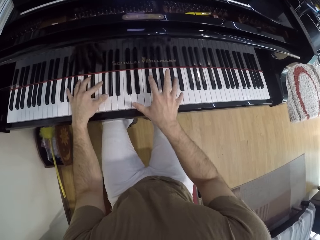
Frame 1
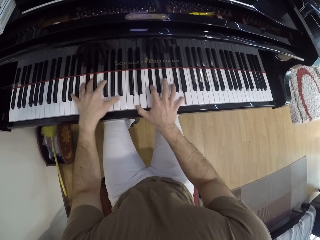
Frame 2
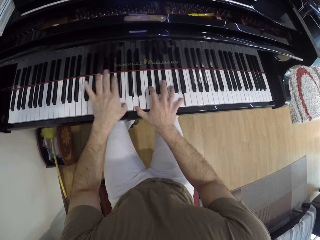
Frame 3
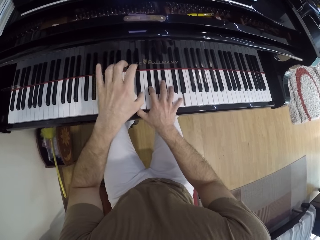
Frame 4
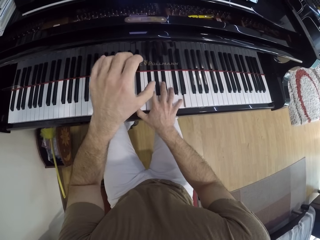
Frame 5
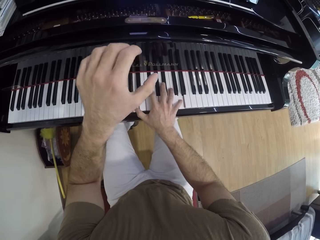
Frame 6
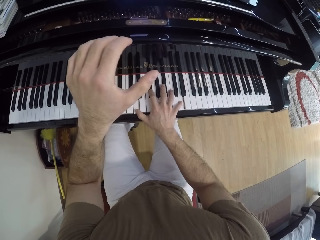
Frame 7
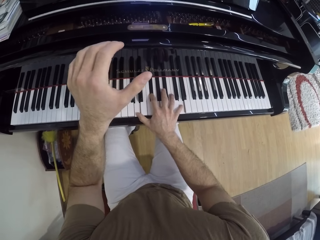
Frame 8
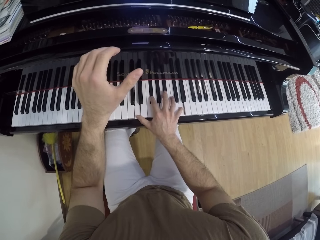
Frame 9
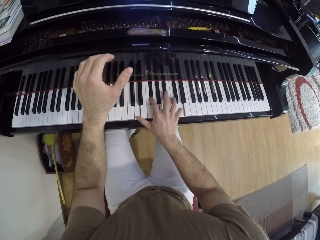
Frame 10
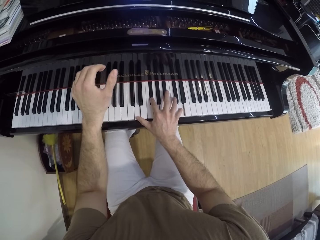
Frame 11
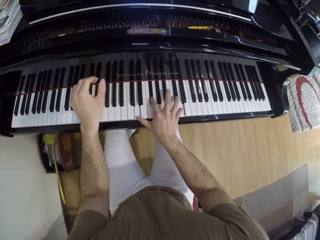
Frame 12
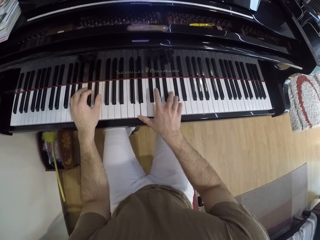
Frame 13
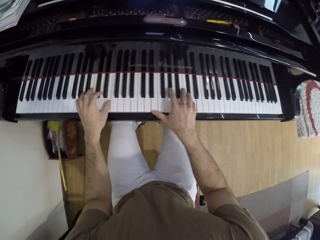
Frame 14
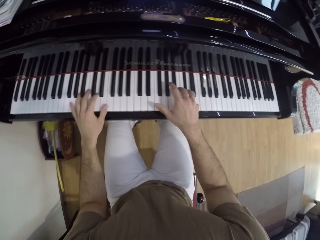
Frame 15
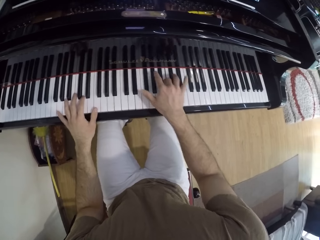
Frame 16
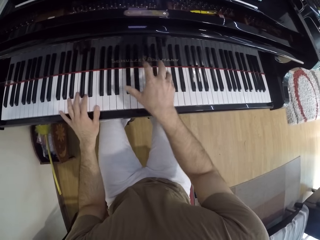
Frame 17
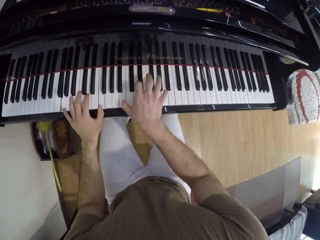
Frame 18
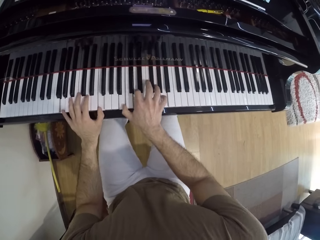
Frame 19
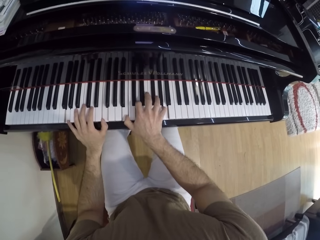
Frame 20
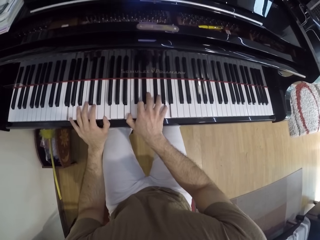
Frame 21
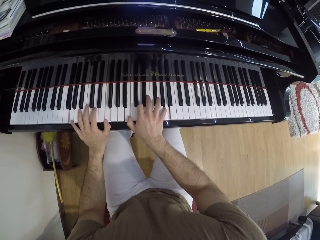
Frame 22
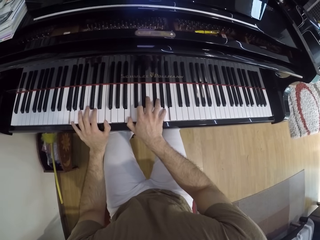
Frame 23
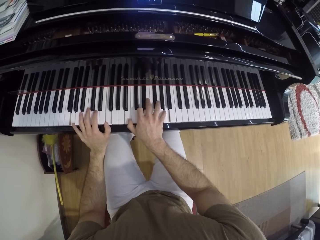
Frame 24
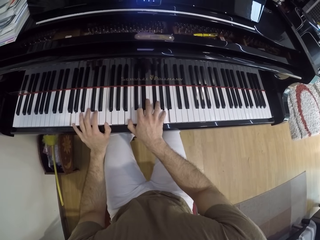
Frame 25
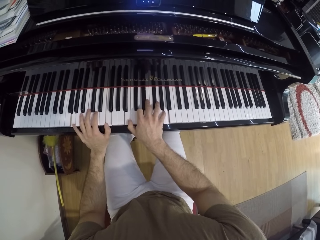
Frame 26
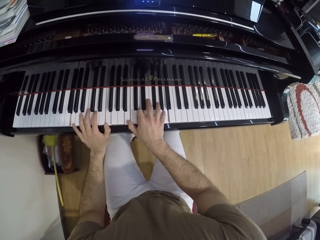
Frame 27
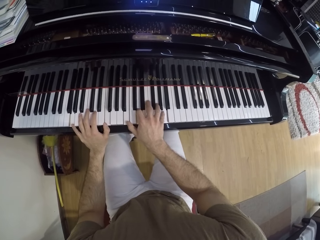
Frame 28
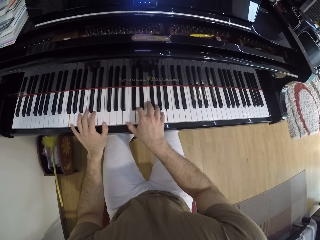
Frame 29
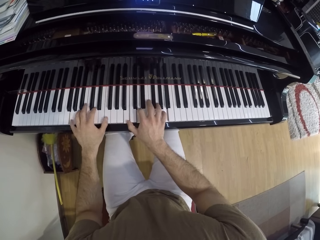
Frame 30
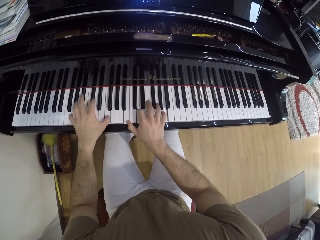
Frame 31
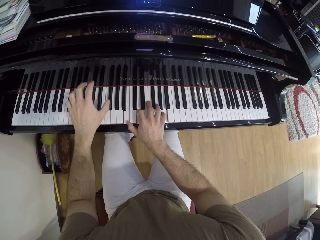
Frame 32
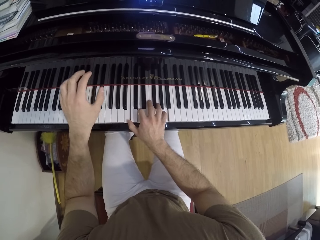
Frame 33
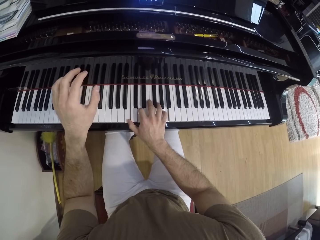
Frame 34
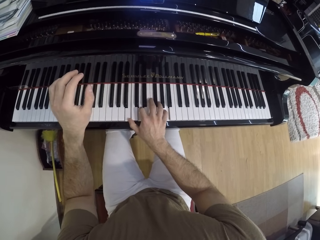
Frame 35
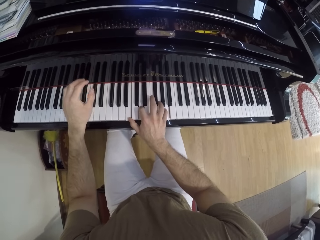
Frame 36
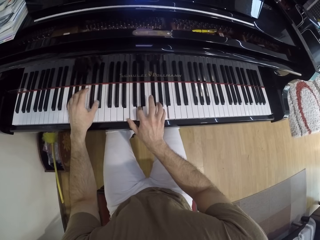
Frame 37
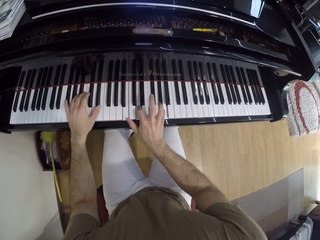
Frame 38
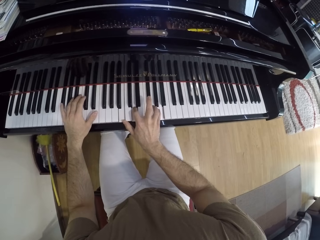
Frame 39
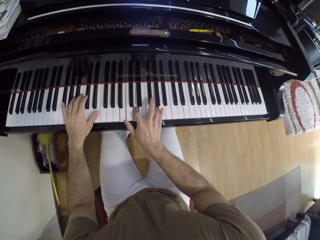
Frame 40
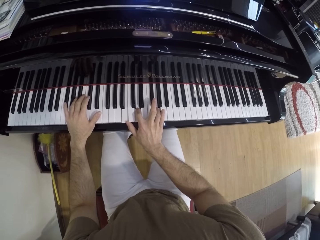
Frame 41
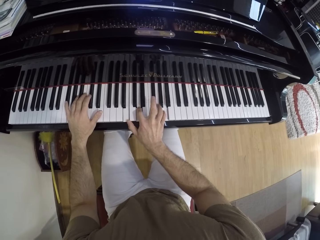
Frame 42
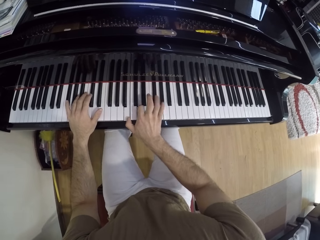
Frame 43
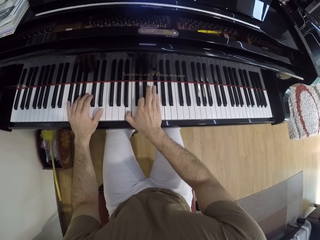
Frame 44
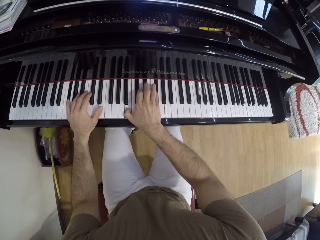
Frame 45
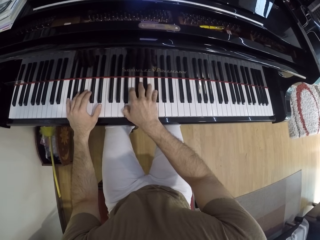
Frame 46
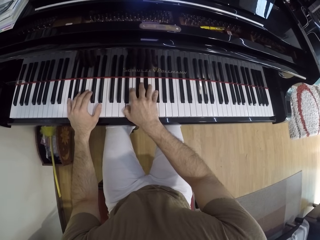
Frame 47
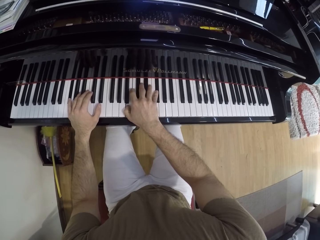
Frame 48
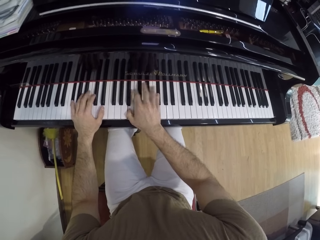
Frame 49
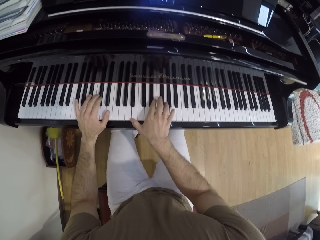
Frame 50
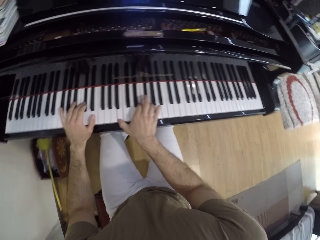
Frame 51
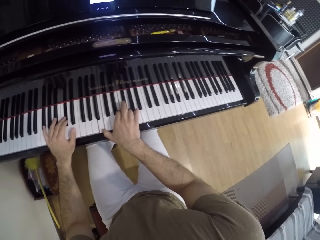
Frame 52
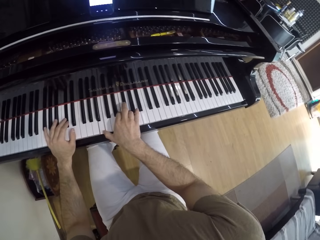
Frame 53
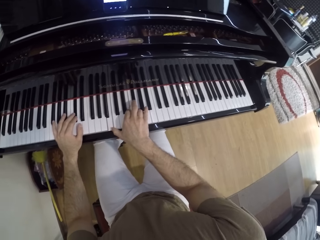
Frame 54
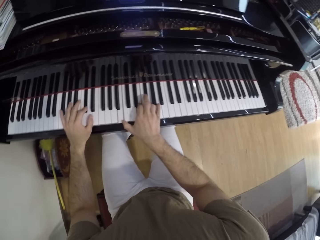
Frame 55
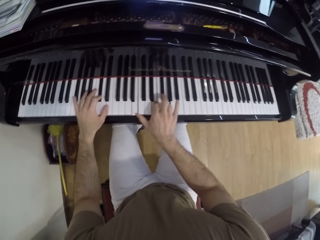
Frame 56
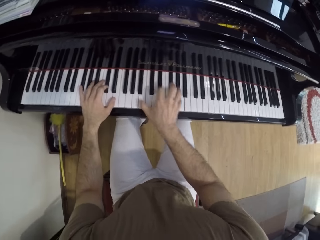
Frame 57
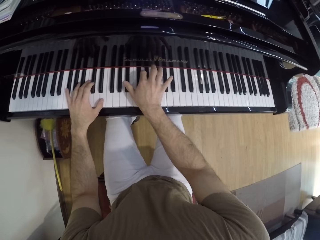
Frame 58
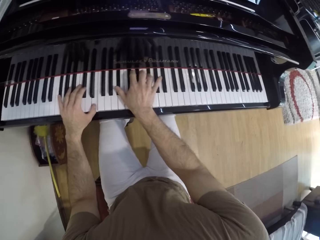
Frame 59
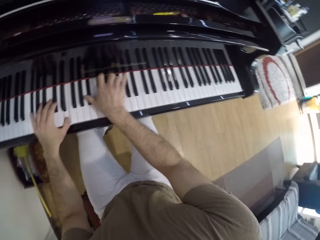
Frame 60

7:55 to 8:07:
The camera wearer raises the left hand. They lower the left hand back to the piano. They raise the left hand. They lower the left hand back to the piano.

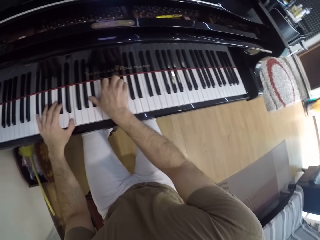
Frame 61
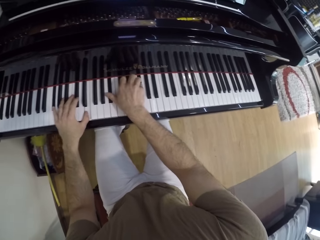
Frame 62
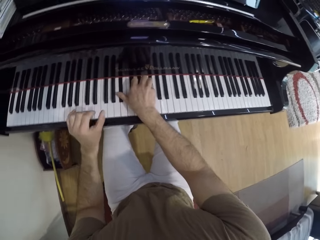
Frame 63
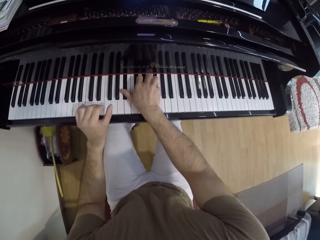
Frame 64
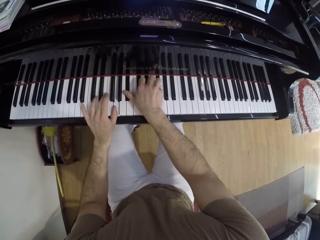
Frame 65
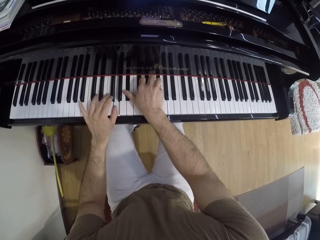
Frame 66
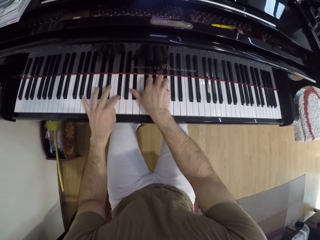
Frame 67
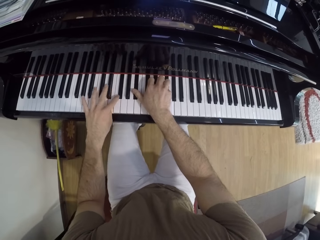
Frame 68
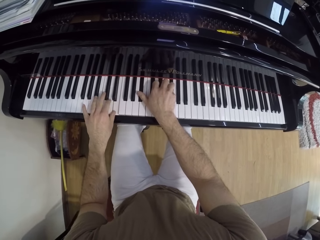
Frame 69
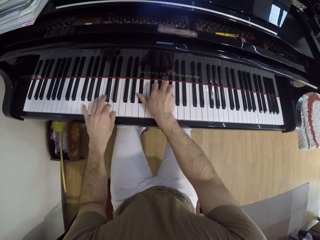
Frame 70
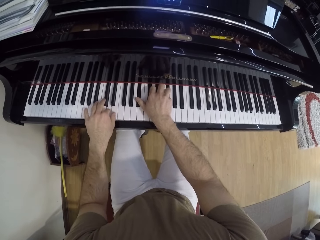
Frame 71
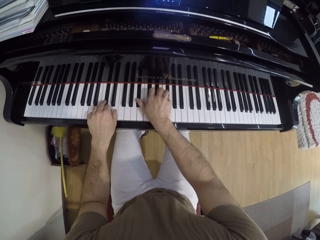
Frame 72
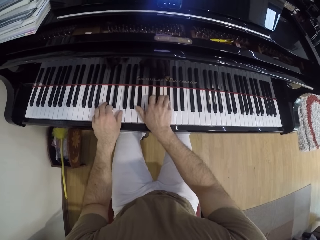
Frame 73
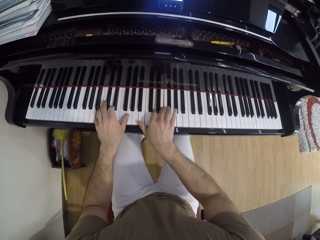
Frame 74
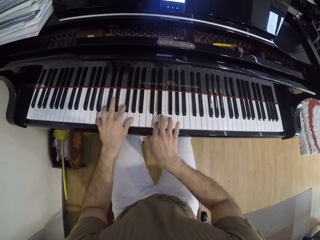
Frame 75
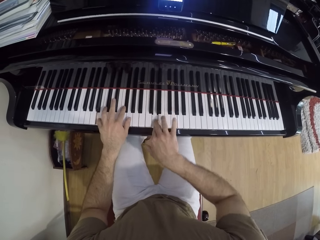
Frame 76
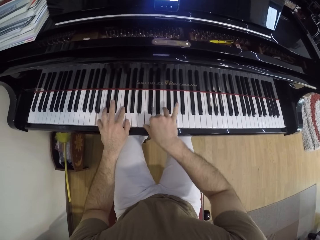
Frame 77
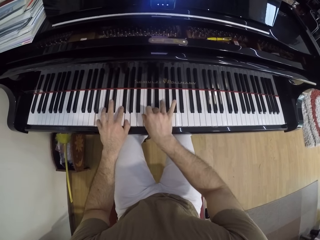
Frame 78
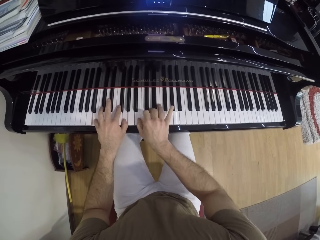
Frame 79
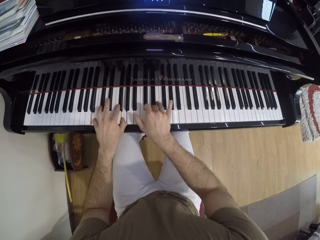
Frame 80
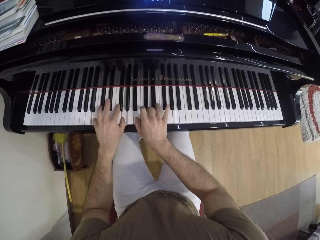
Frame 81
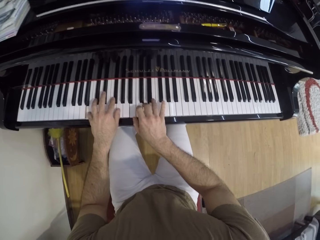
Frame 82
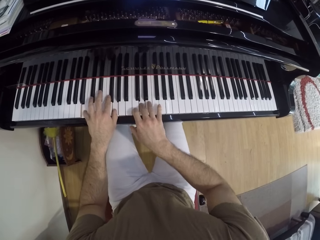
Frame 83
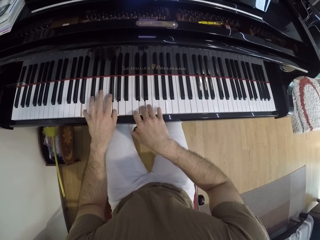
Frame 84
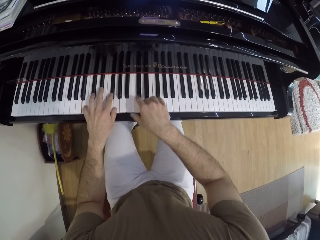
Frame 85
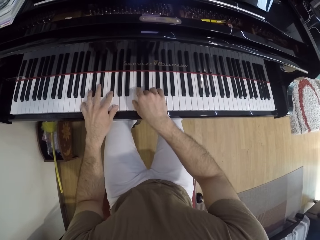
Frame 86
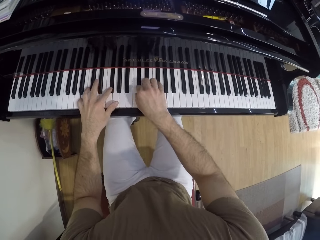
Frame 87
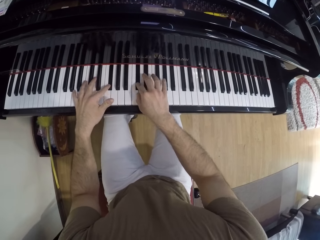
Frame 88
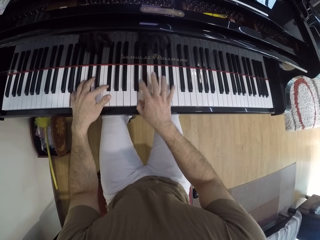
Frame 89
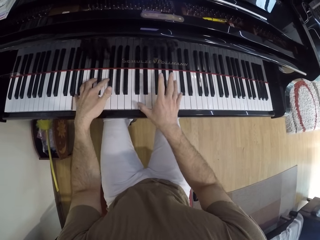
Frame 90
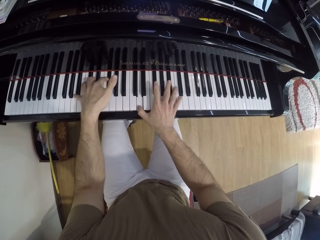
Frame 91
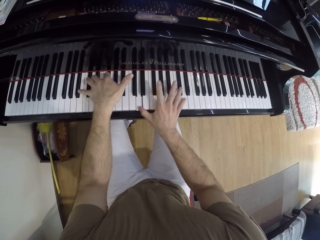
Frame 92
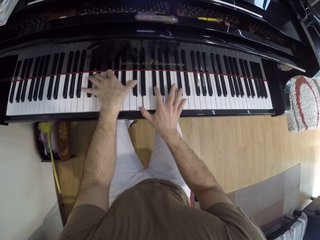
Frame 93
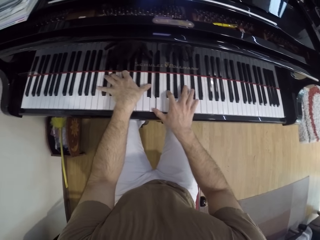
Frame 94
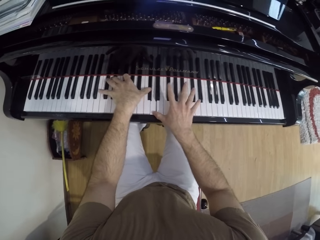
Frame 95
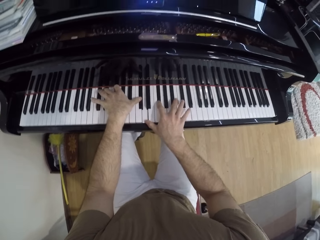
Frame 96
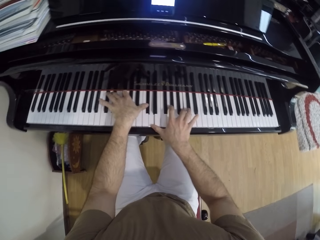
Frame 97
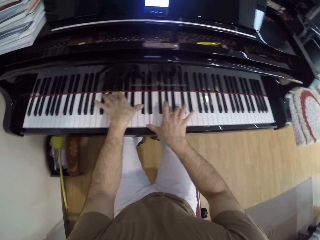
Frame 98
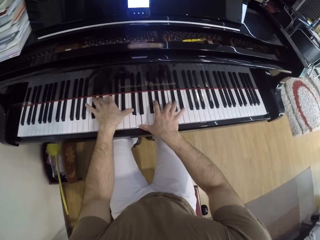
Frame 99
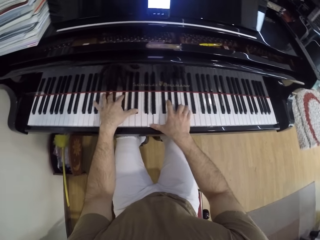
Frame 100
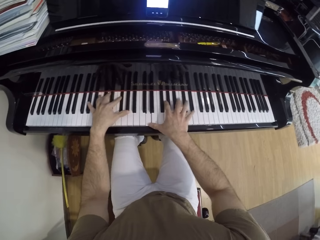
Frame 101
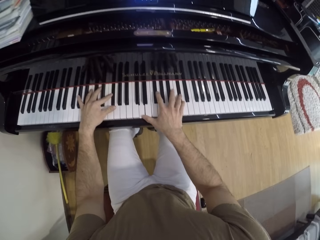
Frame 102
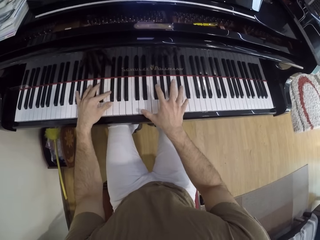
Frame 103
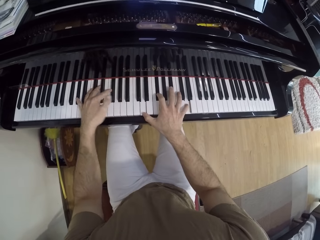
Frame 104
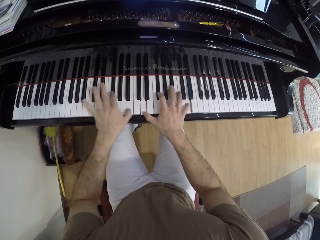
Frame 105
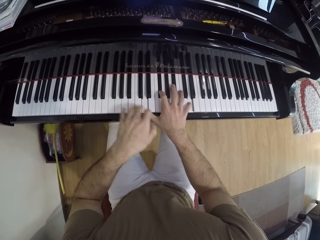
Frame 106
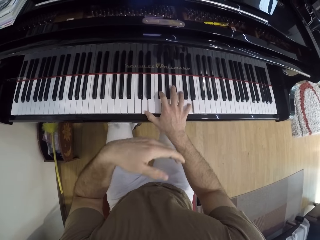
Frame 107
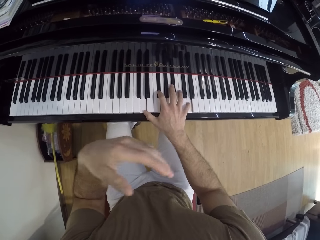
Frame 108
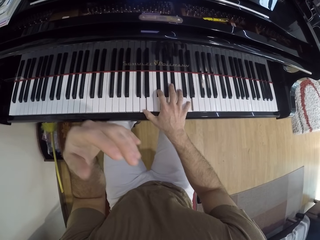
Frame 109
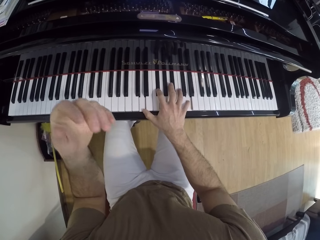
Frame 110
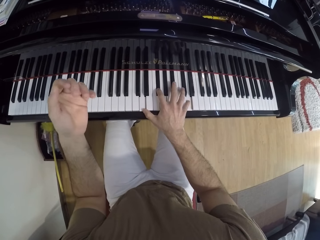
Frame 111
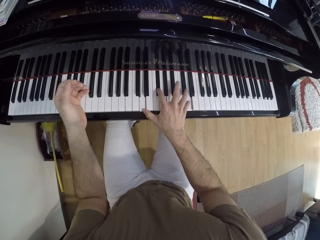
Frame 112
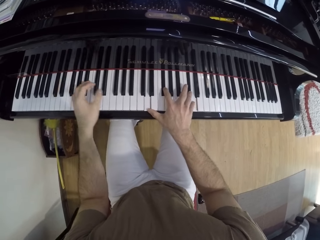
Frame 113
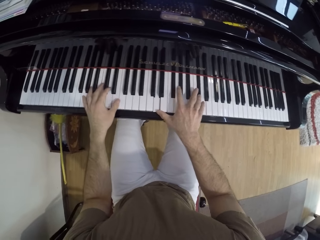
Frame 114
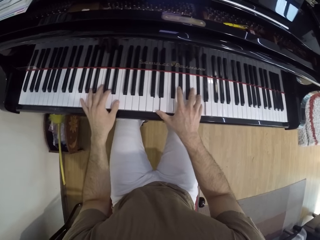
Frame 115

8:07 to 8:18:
The camera wearer raises the left hand.
